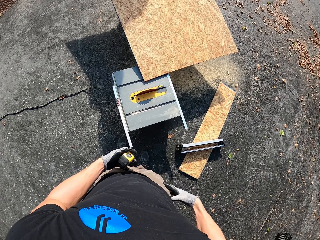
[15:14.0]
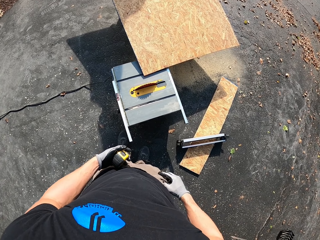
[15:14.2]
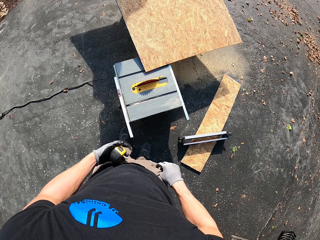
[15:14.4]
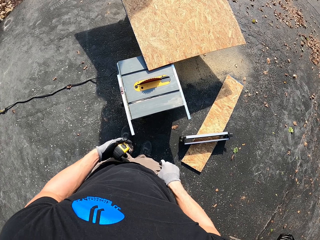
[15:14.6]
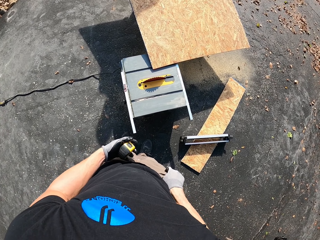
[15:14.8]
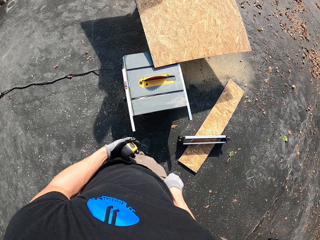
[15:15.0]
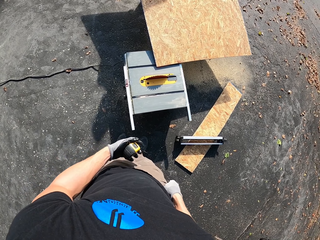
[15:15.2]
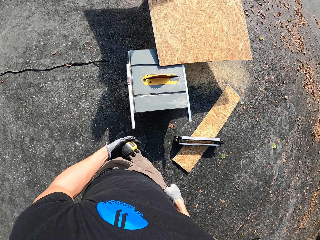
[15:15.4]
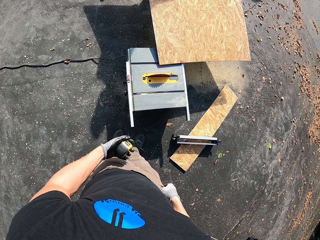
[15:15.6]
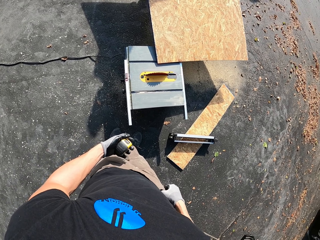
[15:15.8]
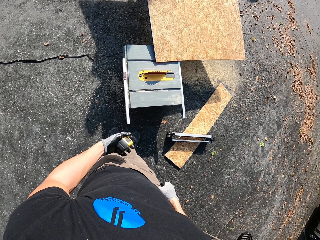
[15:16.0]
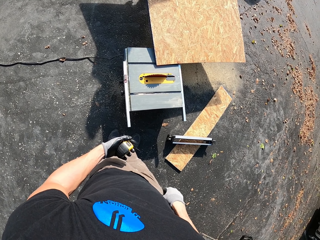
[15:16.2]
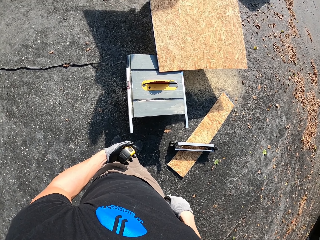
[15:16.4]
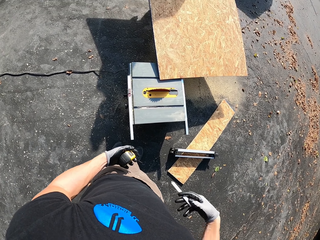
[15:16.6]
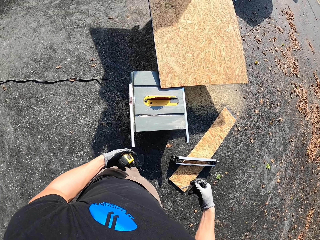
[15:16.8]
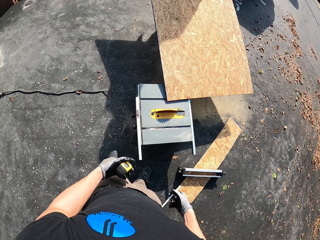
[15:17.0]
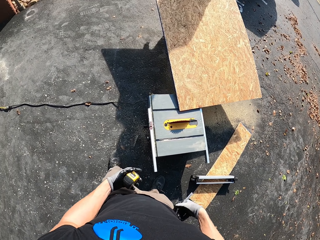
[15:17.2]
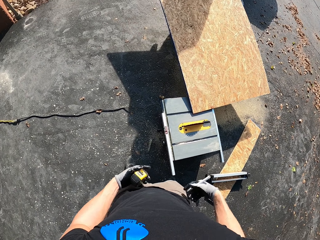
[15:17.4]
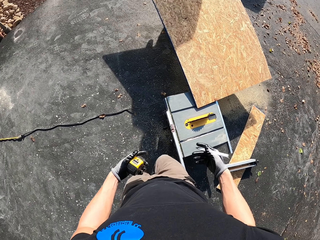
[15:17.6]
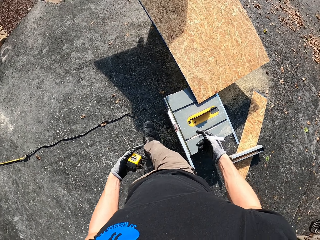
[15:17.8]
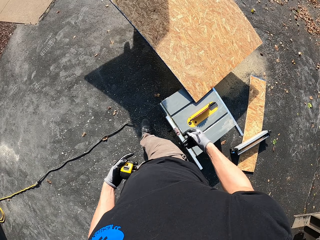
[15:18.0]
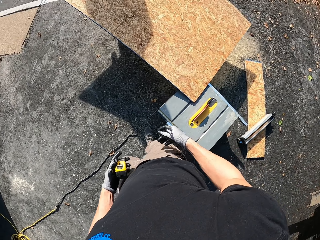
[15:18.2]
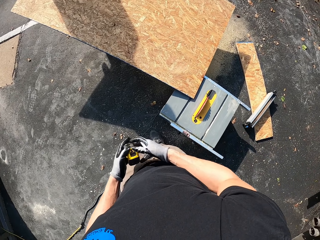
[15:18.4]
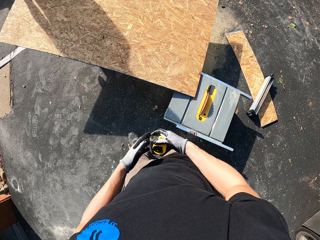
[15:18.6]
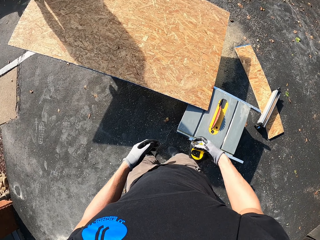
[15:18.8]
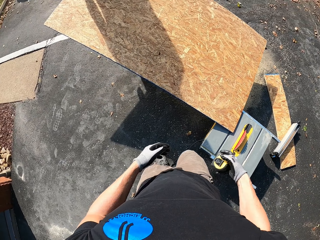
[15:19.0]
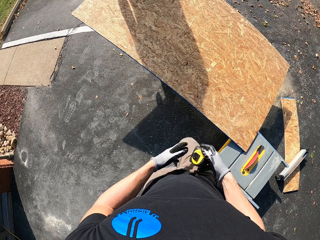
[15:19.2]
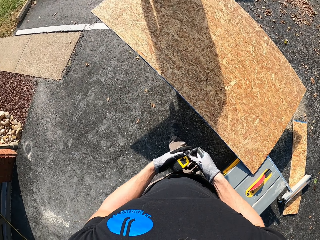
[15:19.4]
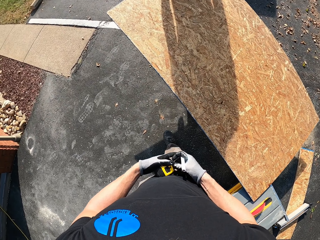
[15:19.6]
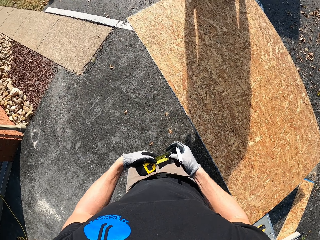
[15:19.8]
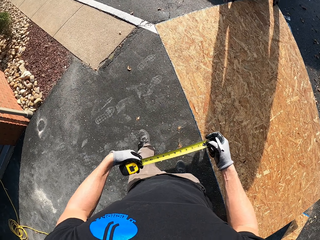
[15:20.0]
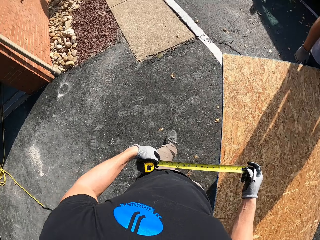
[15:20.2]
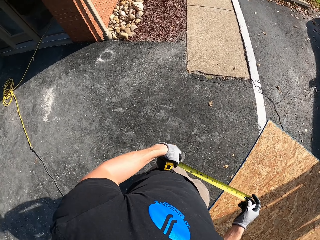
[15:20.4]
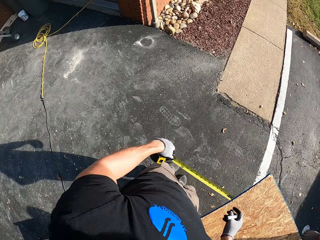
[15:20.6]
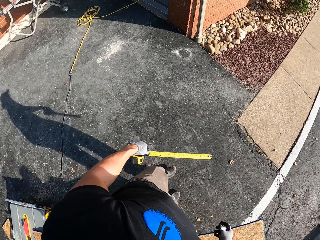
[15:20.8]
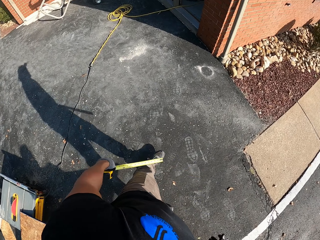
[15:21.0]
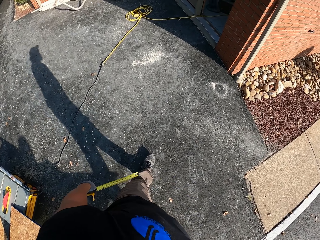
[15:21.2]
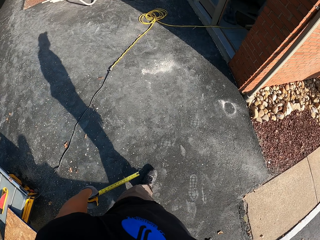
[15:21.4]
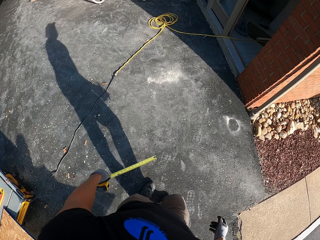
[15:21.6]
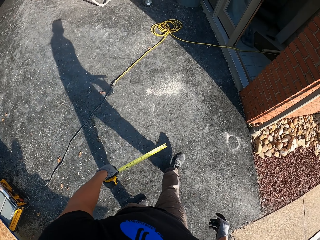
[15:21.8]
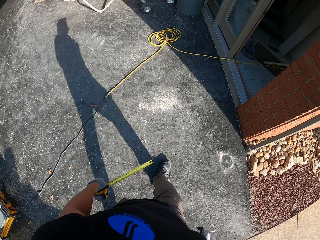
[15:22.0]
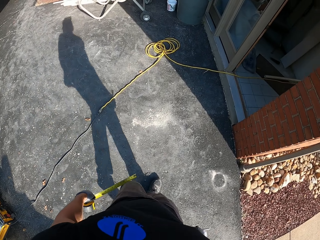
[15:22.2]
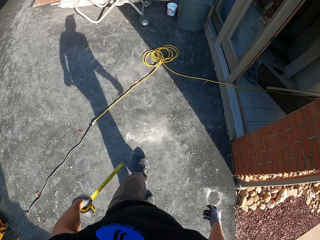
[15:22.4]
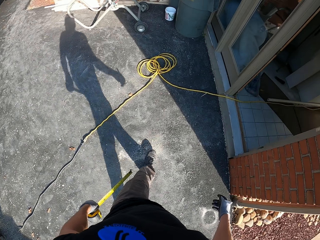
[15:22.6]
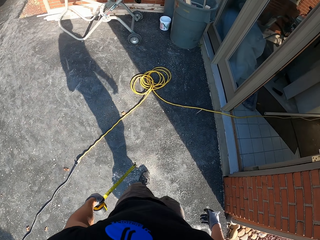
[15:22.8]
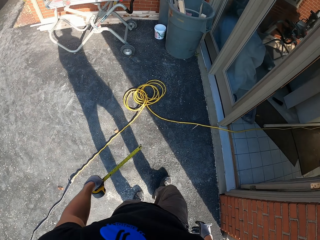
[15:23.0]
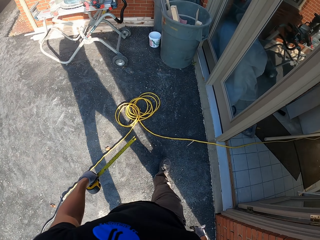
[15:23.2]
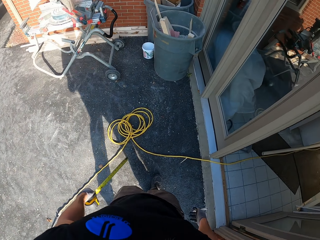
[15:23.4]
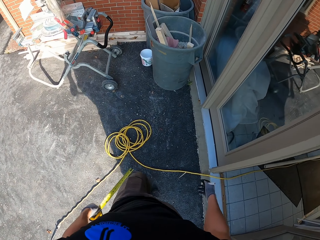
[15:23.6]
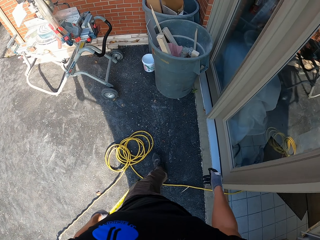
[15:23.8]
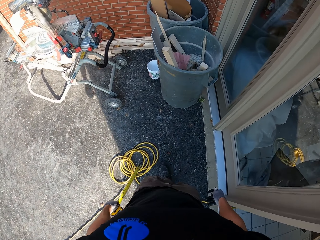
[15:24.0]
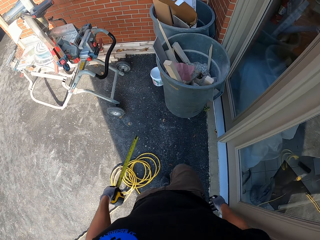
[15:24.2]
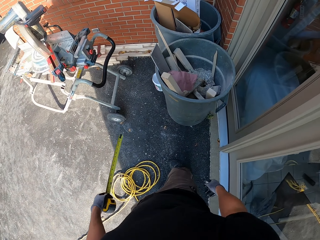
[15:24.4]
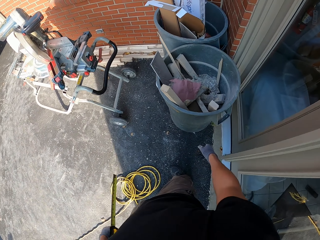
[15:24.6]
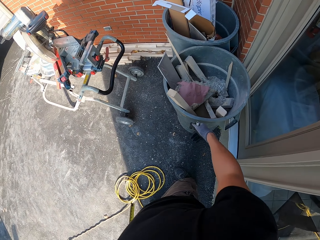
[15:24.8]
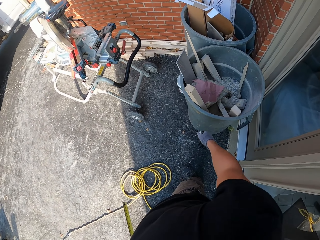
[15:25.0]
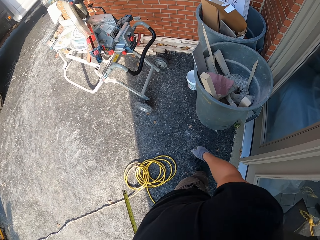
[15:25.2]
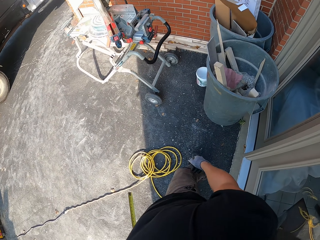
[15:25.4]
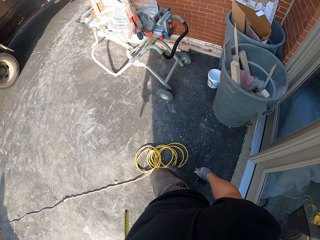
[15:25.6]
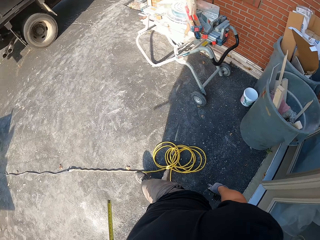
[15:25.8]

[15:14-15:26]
The camera wearer takes out a pen from the pocket. They walk to the wood. They hold a tape measure, open up the tape, and walk around.

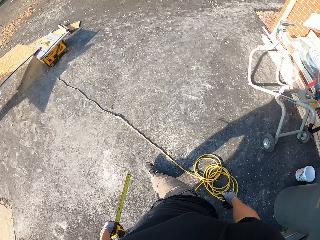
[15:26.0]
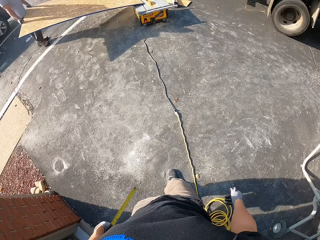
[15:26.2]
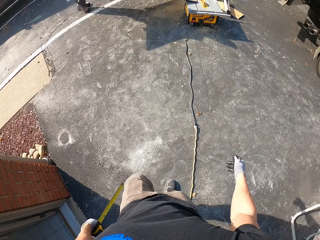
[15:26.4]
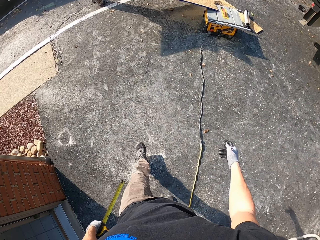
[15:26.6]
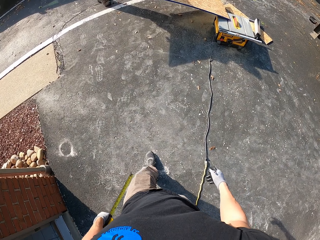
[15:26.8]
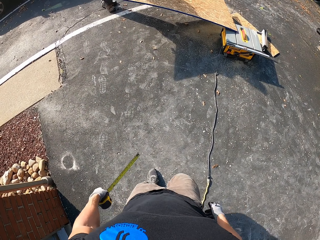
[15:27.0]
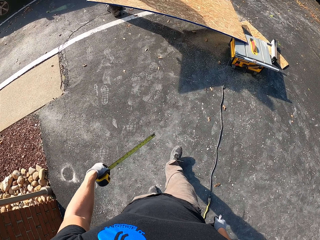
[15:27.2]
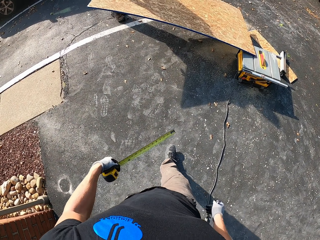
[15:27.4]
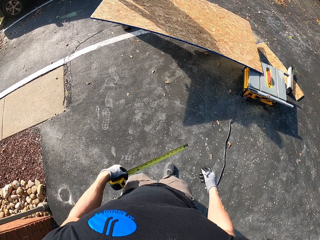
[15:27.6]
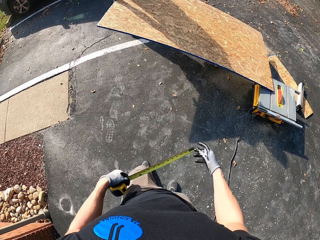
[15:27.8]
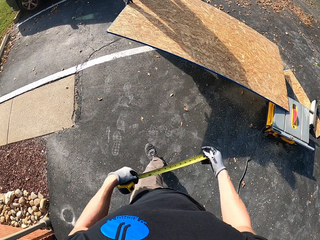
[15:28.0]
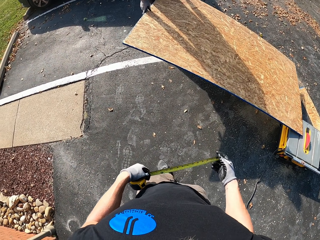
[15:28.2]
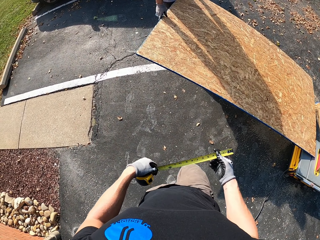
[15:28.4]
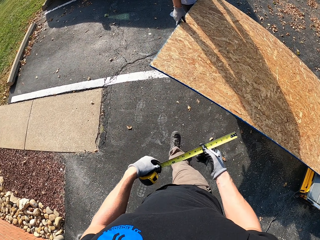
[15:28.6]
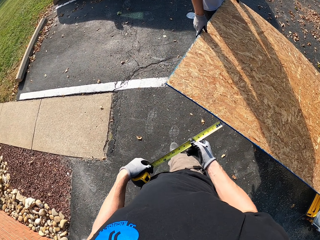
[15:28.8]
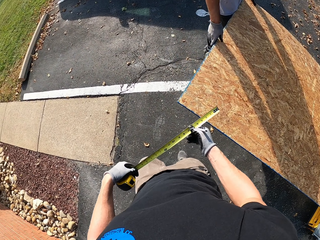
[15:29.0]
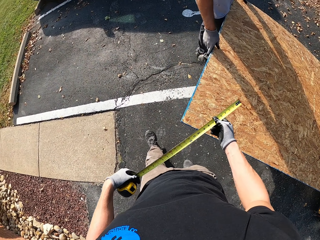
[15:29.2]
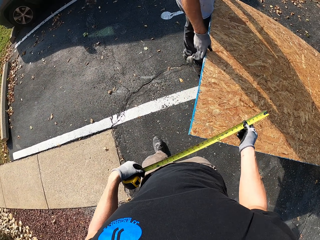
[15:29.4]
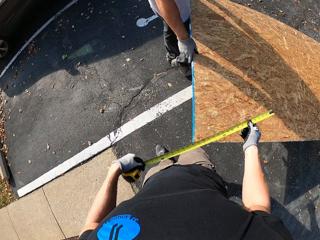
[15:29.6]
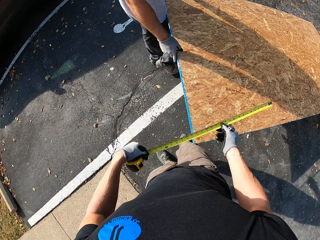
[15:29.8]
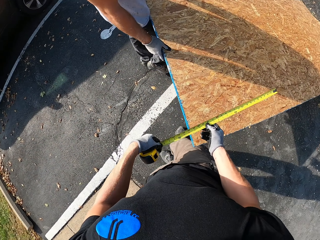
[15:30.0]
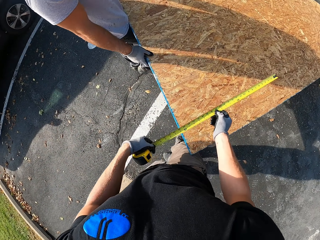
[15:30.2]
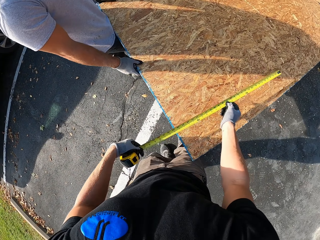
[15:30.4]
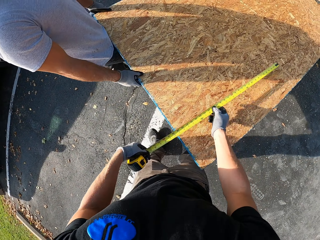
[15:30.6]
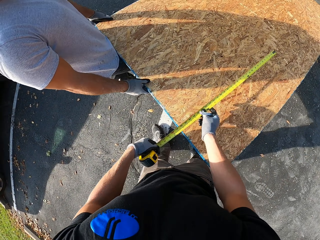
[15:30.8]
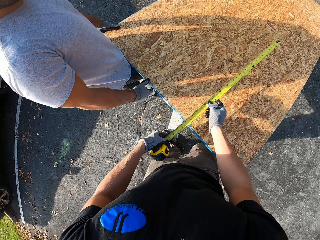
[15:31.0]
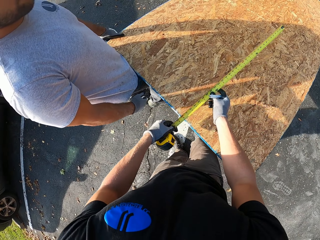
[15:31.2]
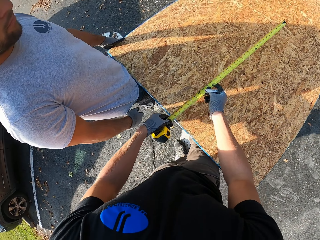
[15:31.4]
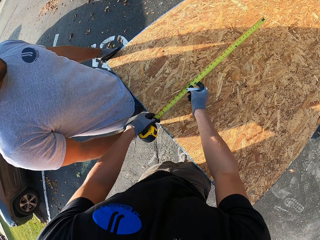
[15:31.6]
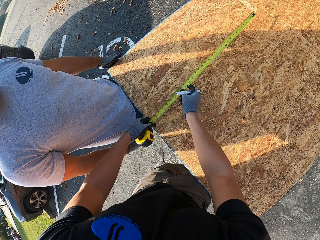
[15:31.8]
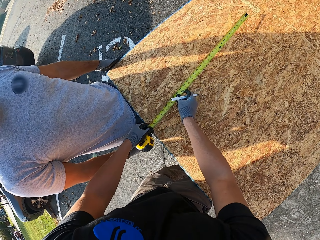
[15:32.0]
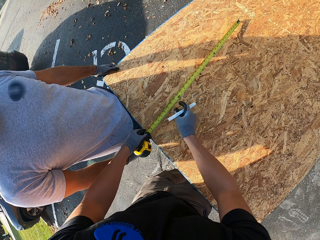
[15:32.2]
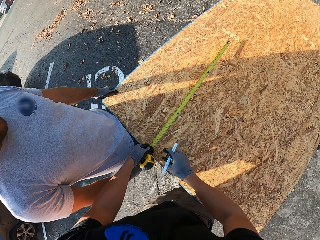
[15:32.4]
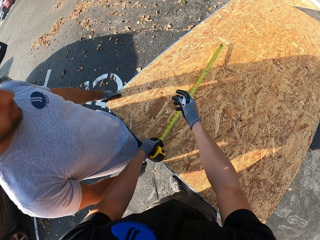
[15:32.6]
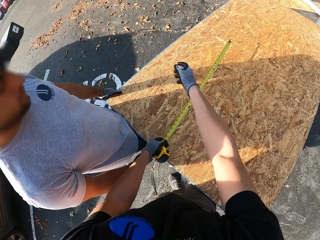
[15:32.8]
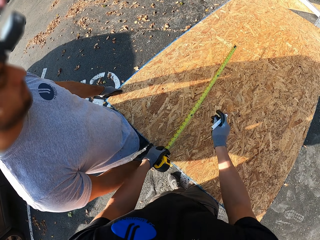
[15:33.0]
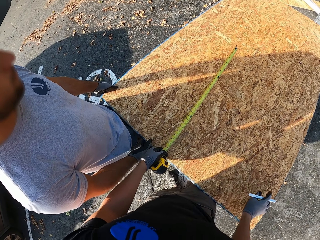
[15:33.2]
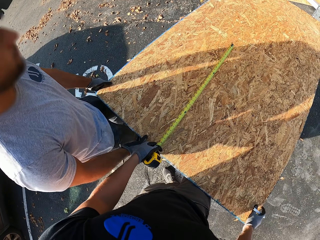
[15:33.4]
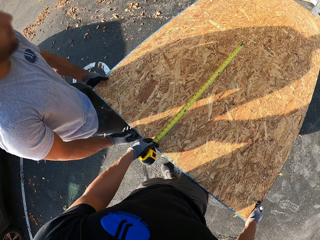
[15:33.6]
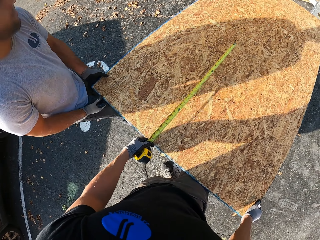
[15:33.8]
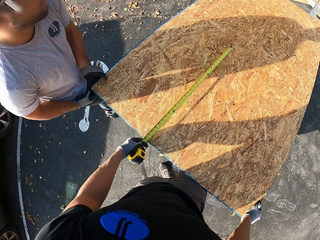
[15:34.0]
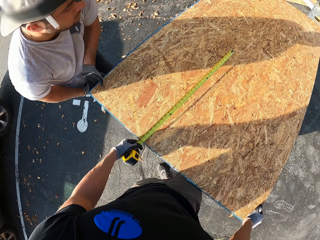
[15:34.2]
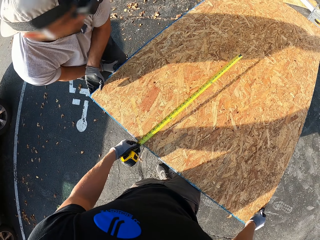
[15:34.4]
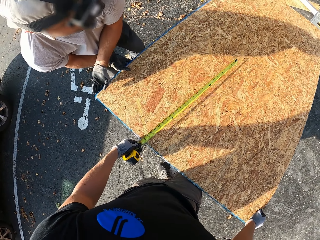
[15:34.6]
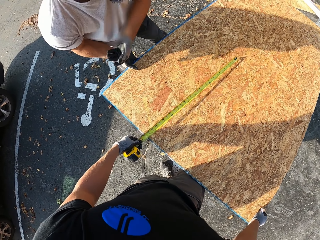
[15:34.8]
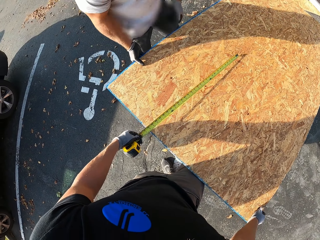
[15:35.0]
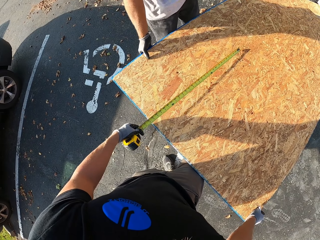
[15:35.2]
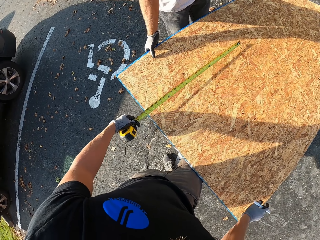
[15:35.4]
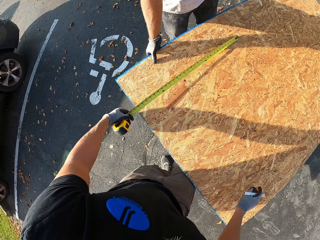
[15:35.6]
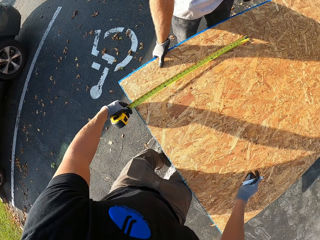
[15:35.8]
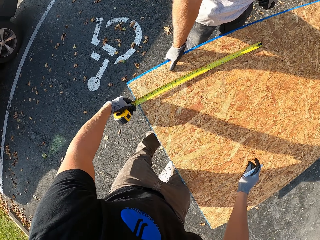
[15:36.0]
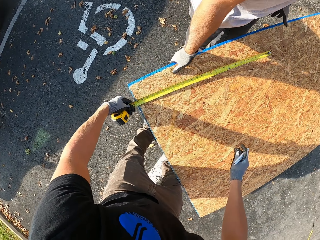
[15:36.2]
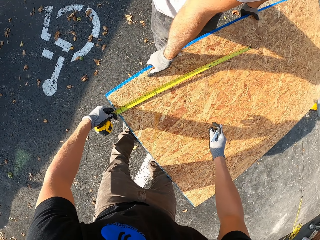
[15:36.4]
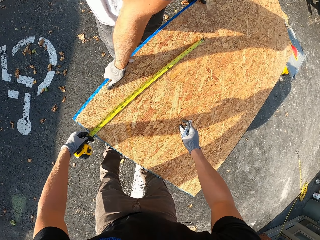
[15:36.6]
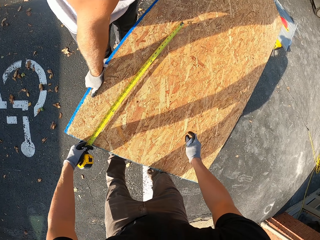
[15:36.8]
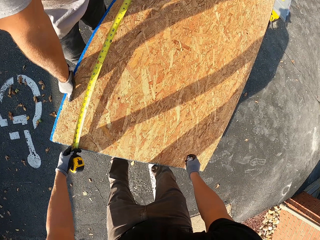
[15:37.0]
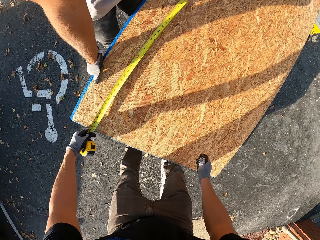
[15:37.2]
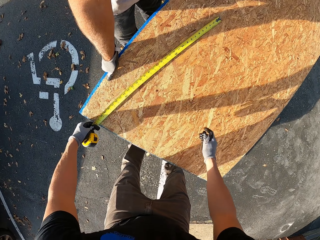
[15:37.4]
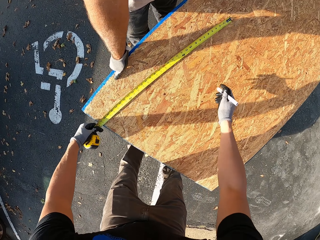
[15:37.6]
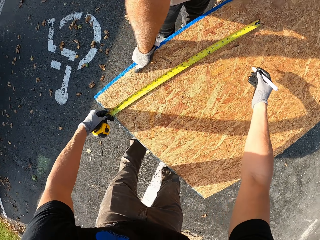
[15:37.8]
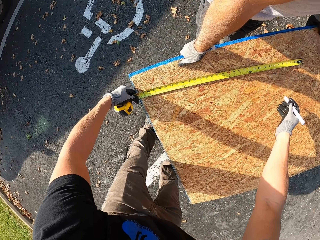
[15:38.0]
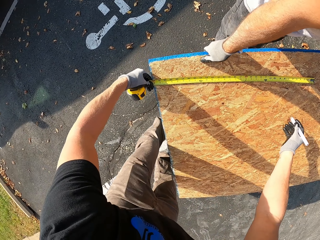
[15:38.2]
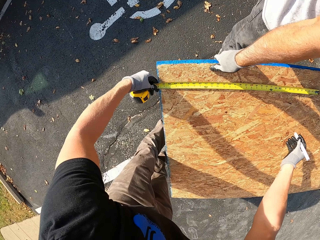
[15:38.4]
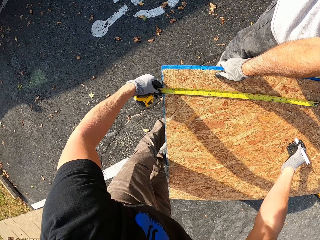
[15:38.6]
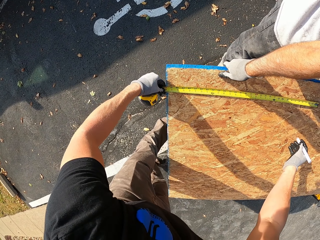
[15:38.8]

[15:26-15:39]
The camera wearer measures the plywood. A man stands near the camera wearer. The man lifts the plywood and holds on to the board.
